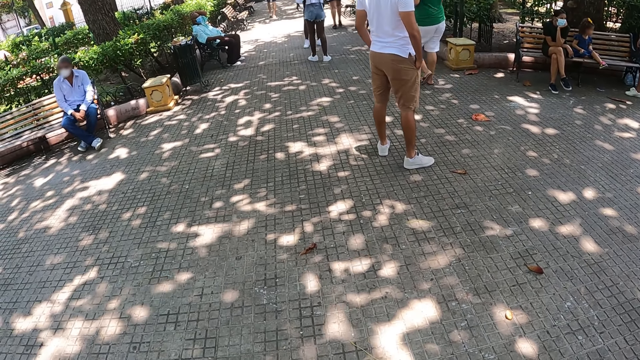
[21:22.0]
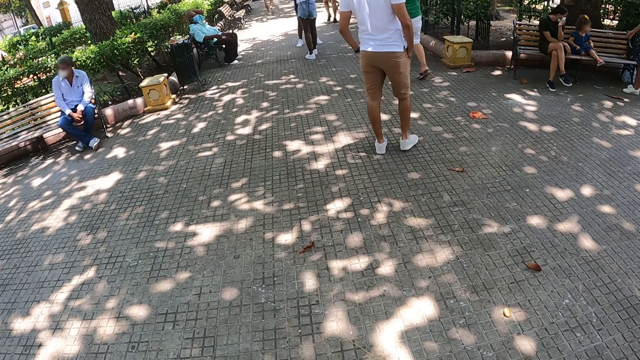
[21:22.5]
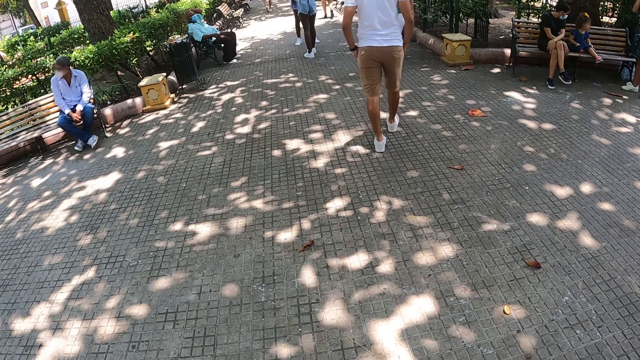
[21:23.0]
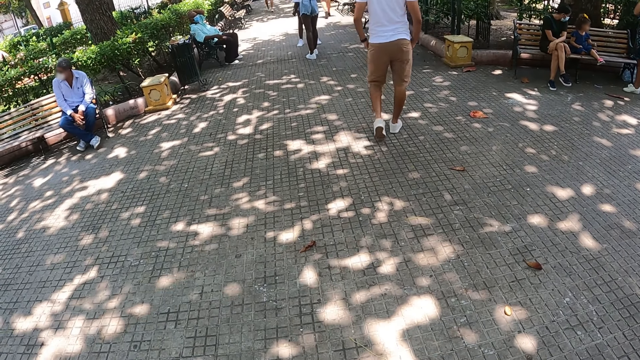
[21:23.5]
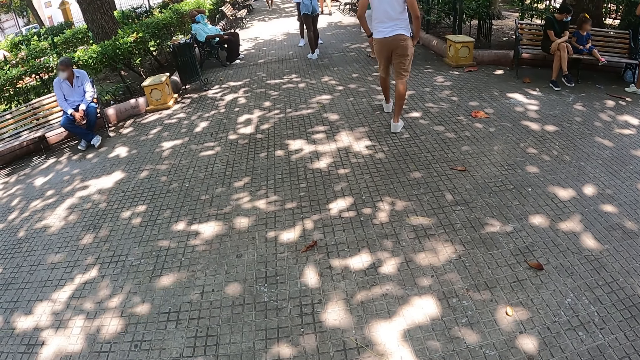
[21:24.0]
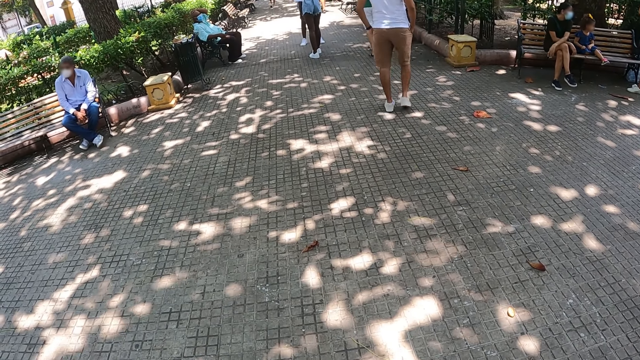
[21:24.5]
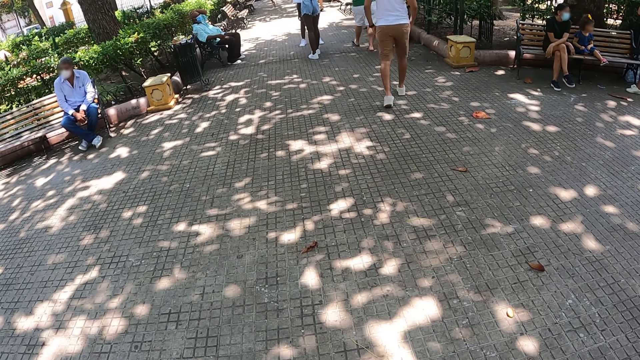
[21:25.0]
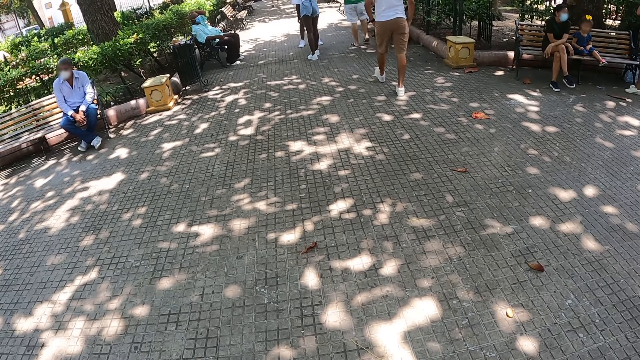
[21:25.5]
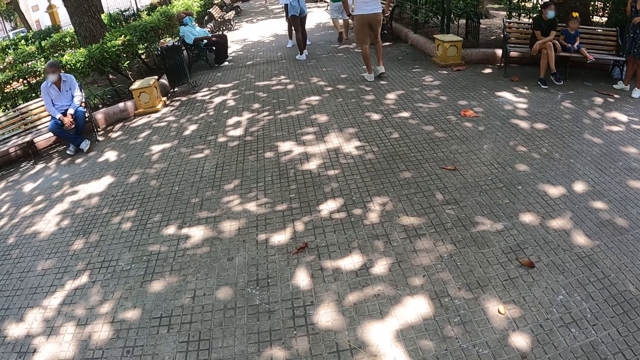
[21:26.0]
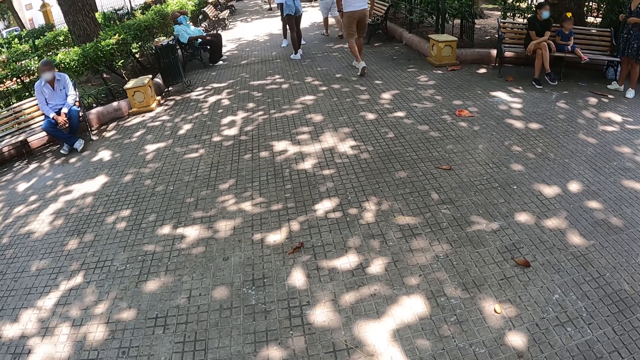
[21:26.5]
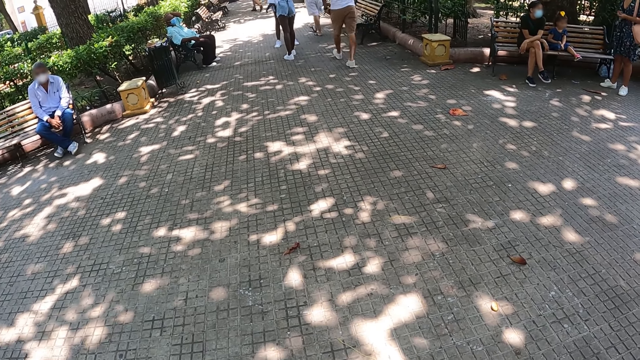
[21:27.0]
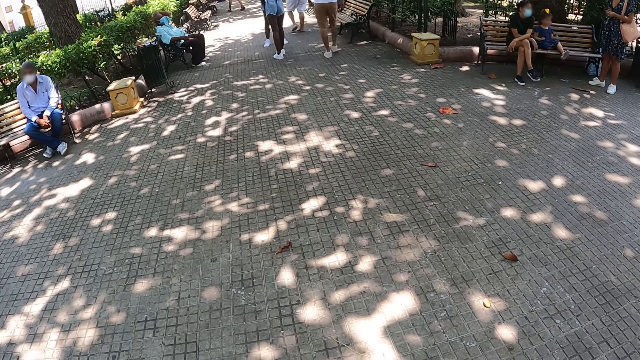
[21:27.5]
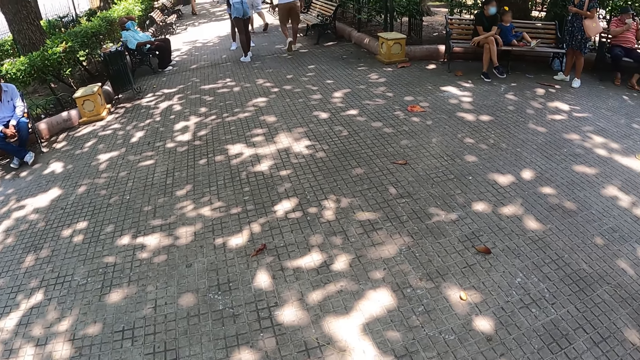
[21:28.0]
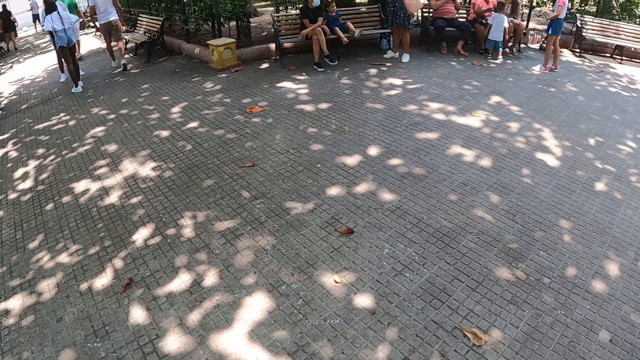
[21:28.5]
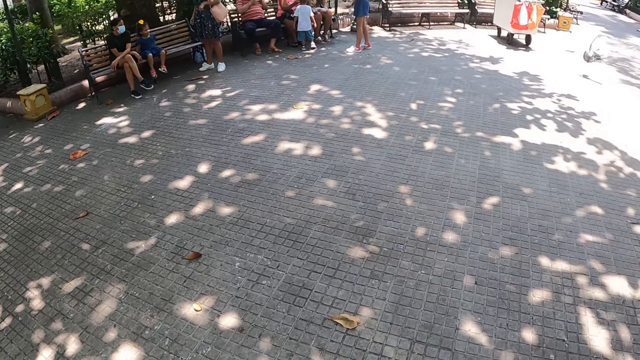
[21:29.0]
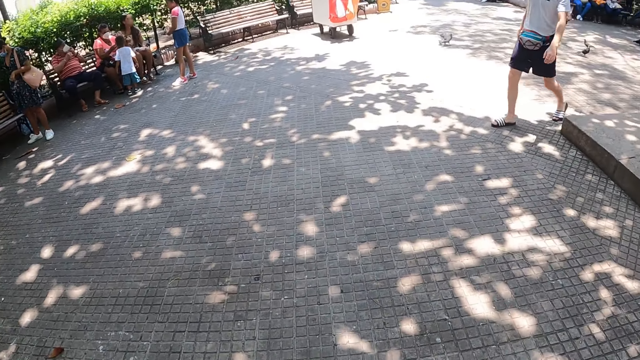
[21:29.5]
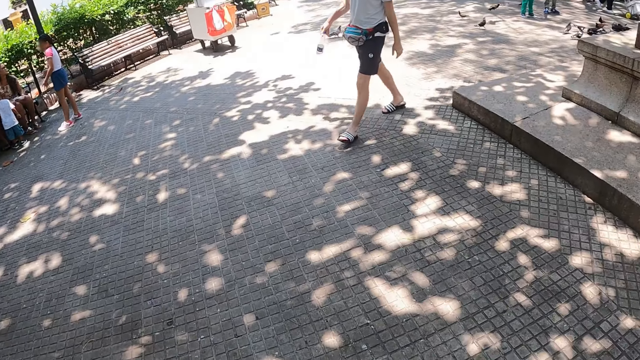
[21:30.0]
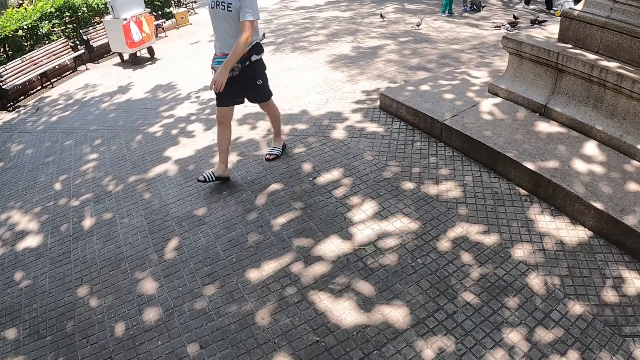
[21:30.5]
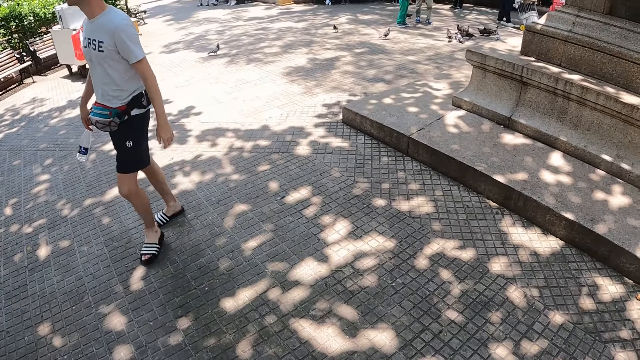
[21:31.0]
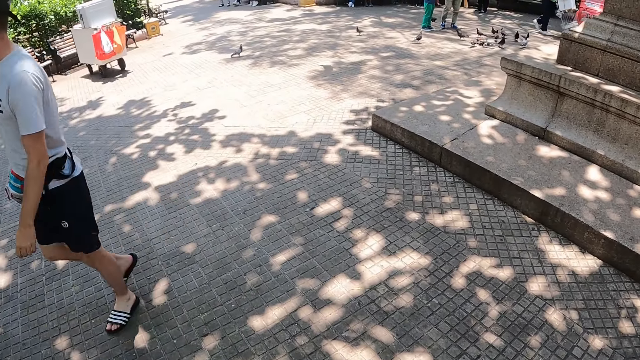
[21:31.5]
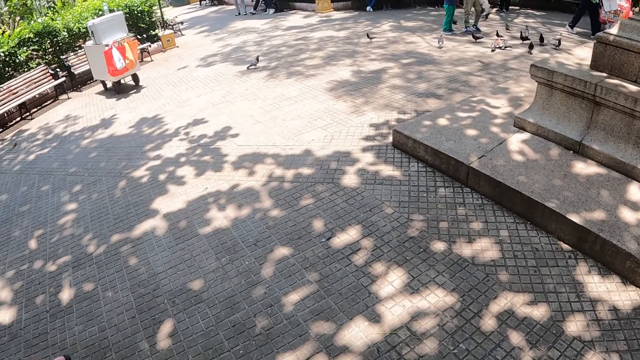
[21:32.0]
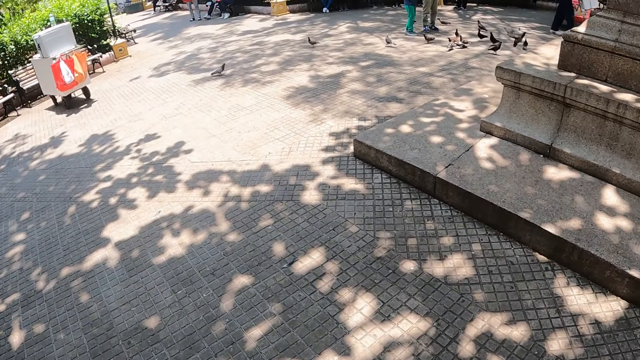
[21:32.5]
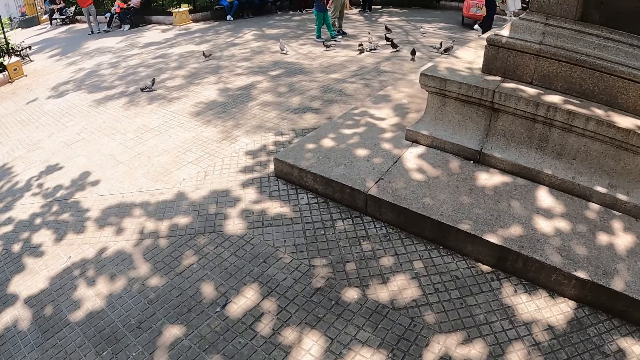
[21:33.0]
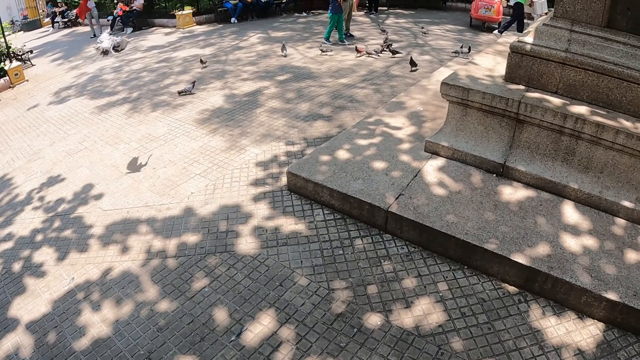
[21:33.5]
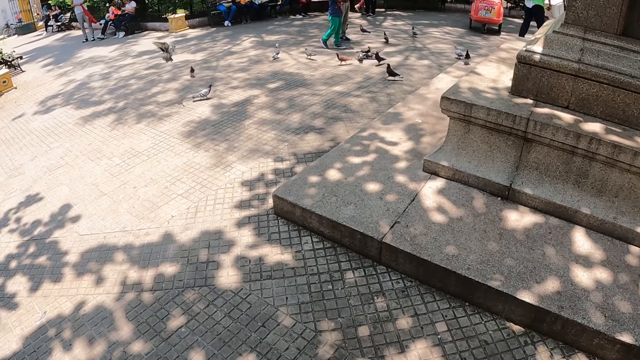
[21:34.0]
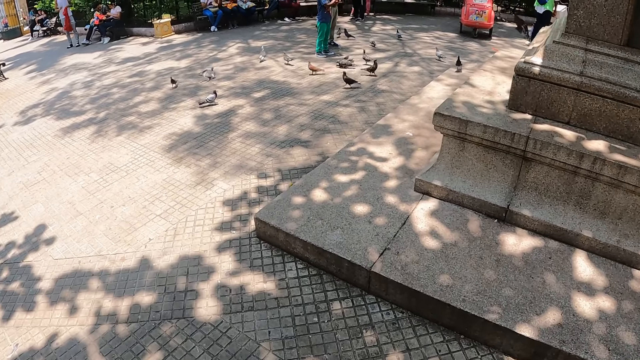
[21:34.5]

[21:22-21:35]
The camera wearer looks around. They walk.

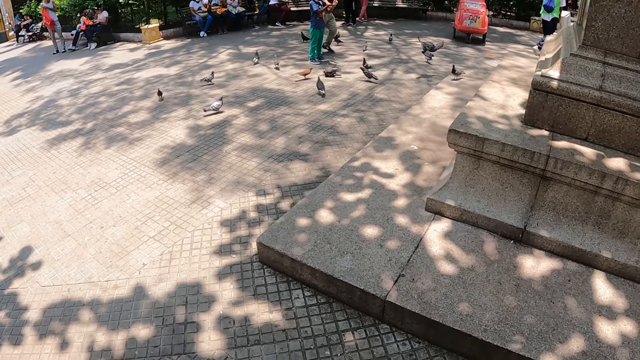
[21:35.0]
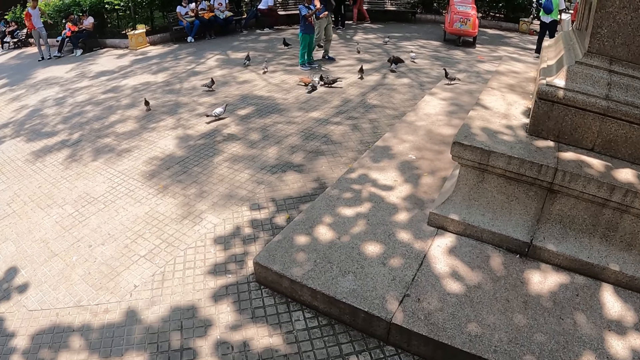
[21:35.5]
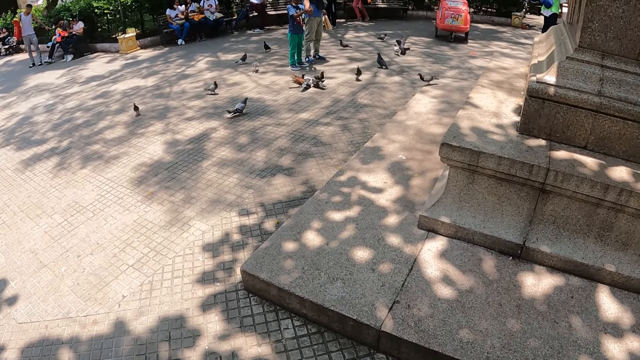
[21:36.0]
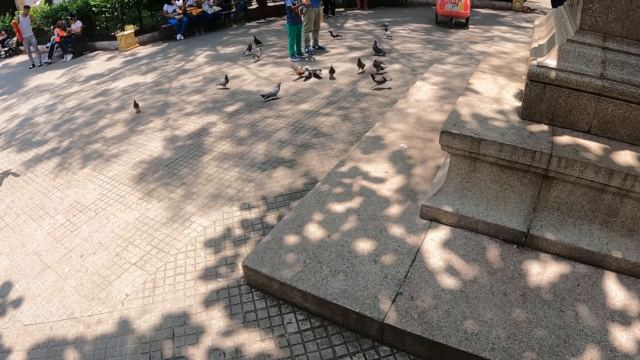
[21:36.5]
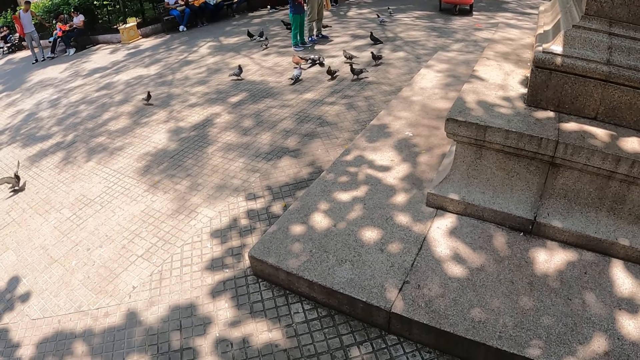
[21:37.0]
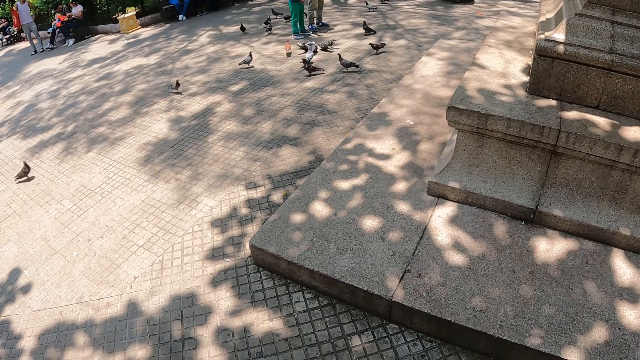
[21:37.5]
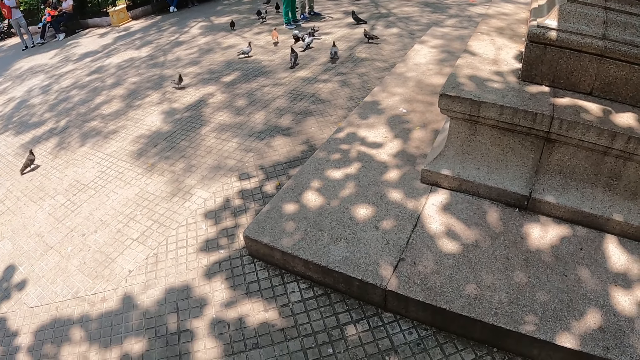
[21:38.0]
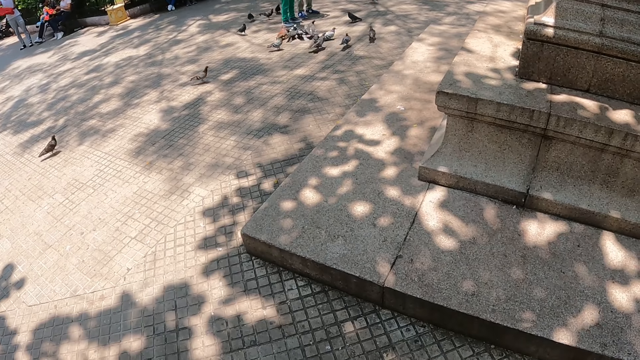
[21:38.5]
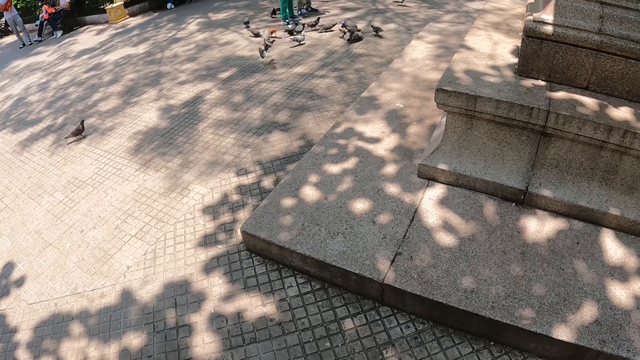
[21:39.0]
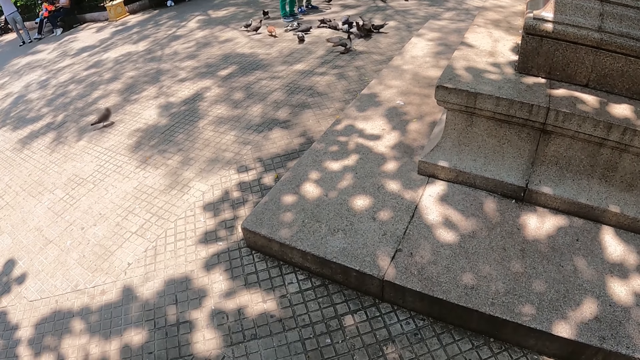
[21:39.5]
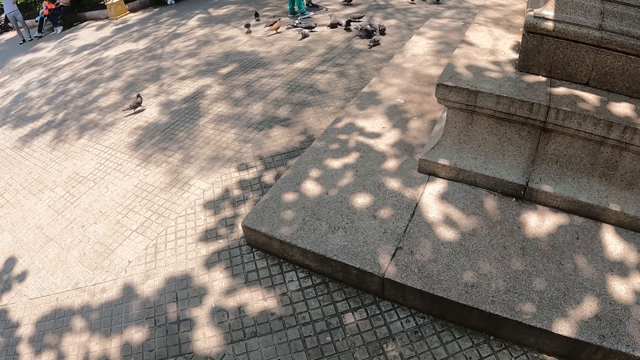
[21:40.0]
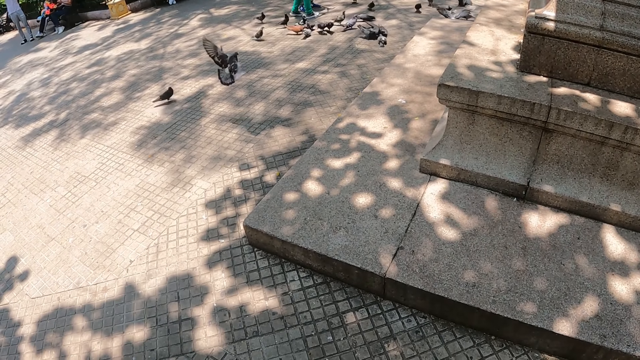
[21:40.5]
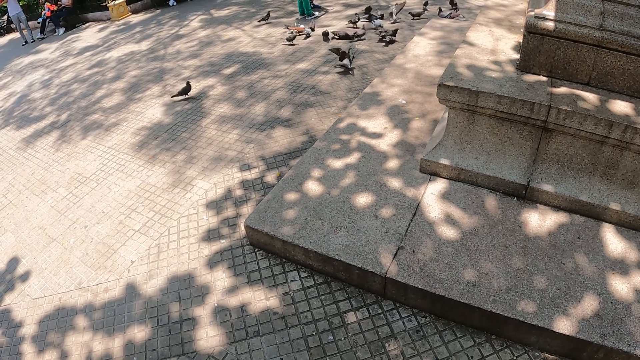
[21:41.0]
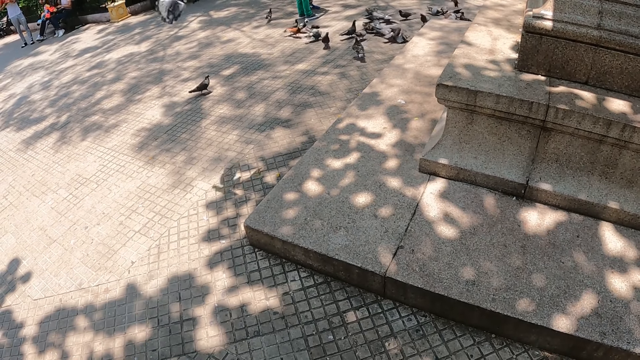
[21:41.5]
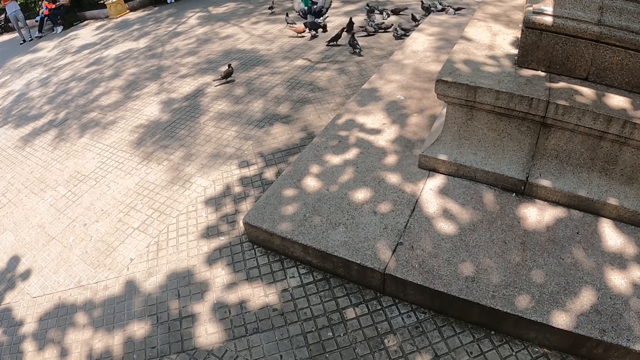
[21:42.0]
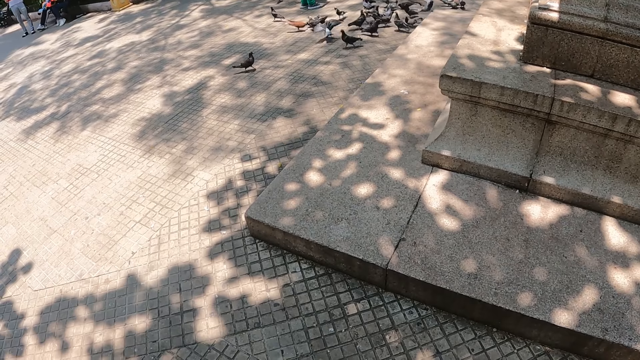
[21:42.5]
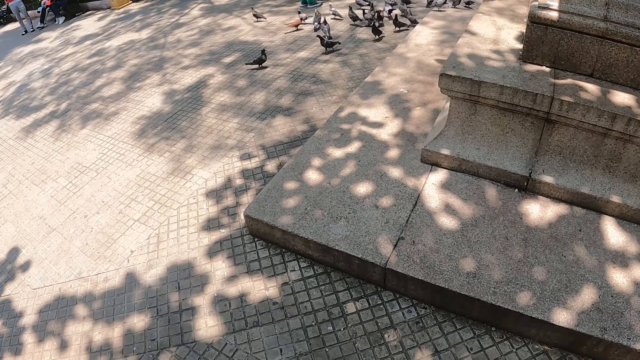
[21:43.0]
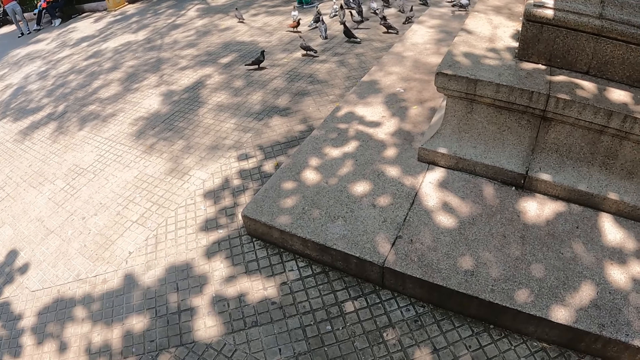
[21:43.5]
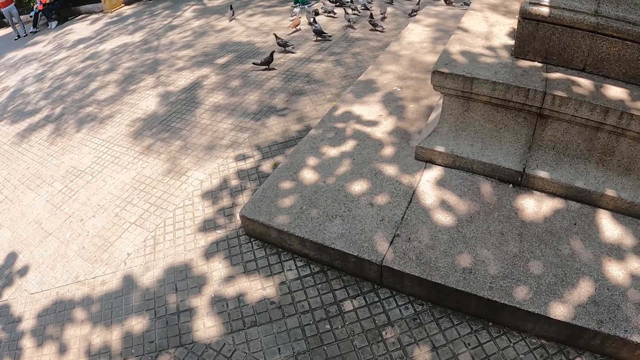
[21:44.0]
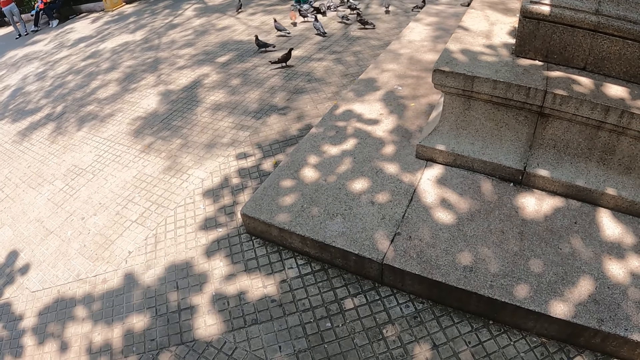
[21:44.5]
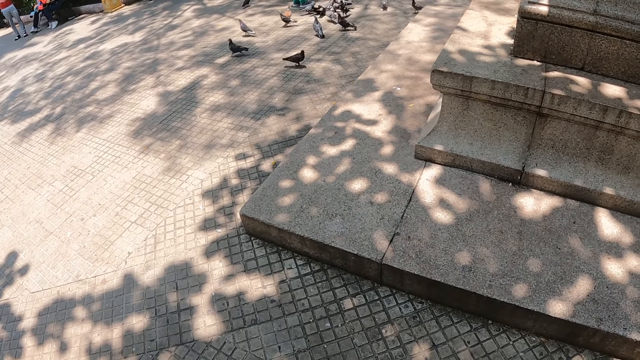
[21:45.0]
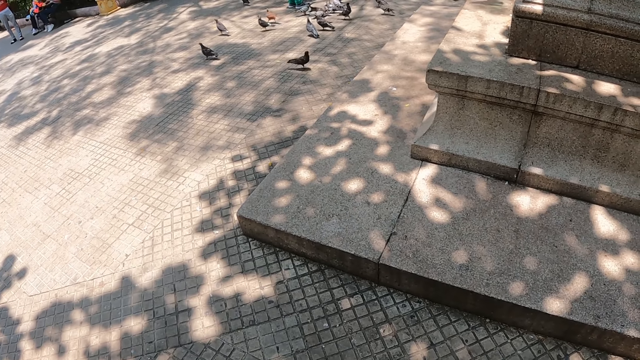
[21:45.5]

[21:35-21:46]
The camera wearer stops walking.
